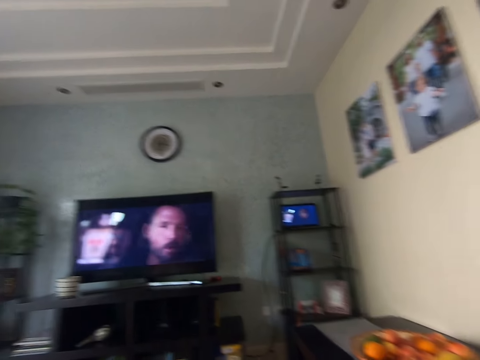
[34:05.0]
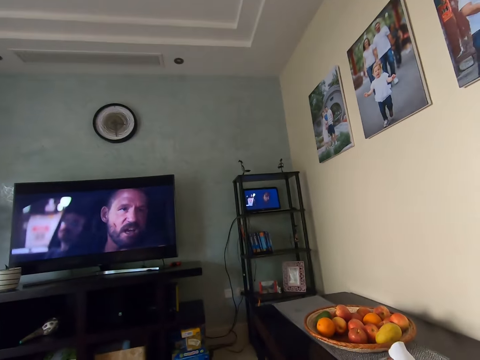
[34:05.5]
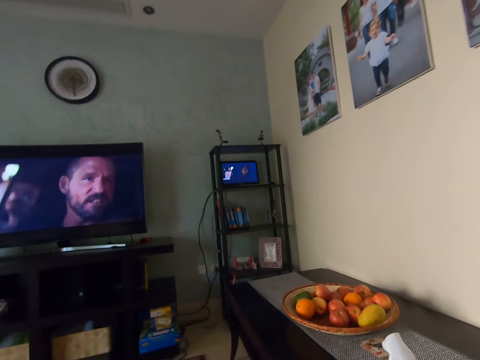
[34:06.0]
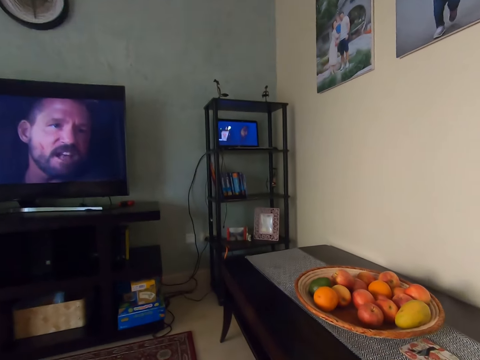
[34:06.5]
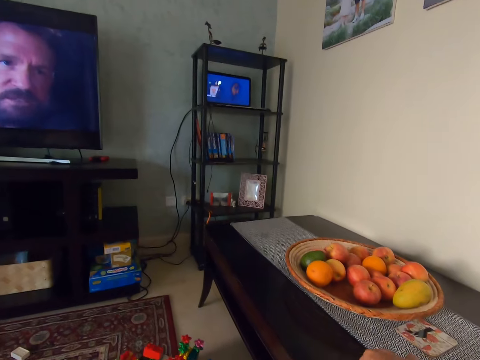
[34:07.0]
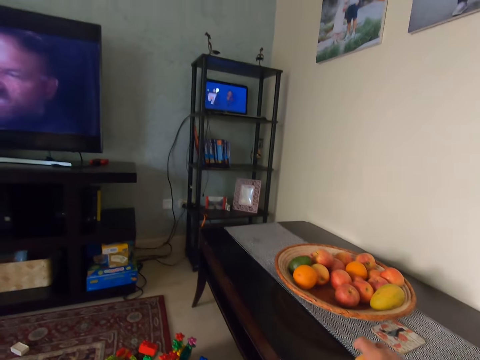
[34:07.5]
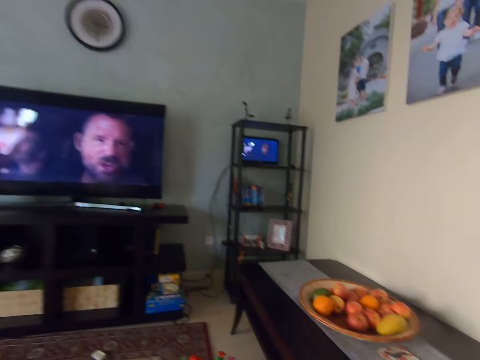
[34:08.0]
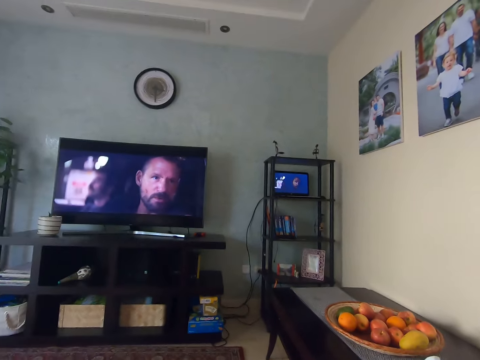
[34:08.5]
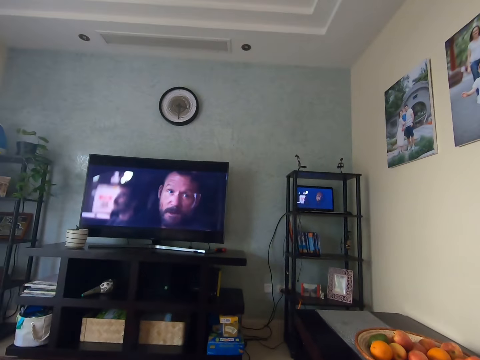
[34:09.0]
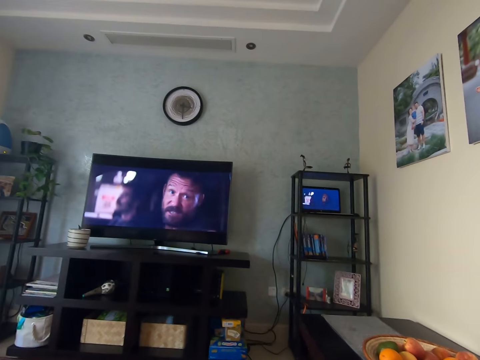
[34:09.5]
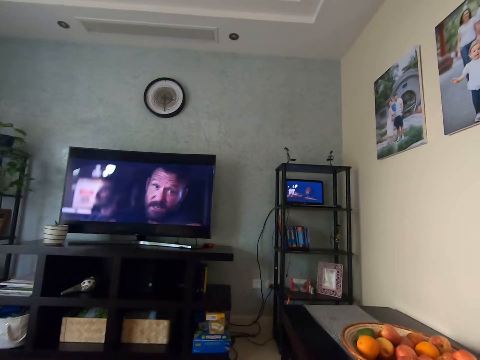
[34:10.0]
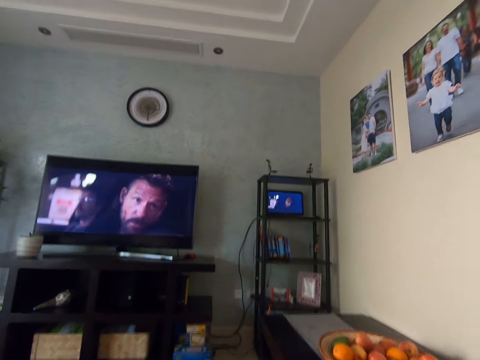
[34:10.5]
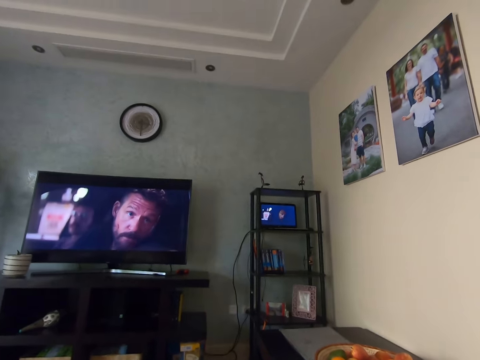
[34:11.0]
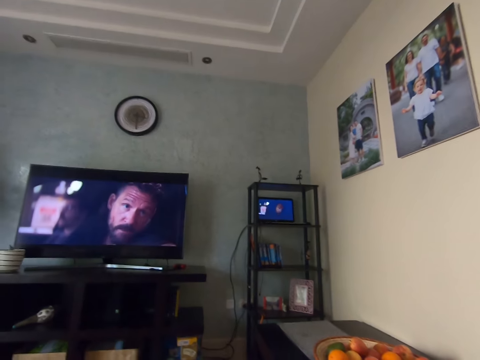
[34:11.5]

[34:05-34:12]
The camera wearer takes a fruit from the table with the right hand.

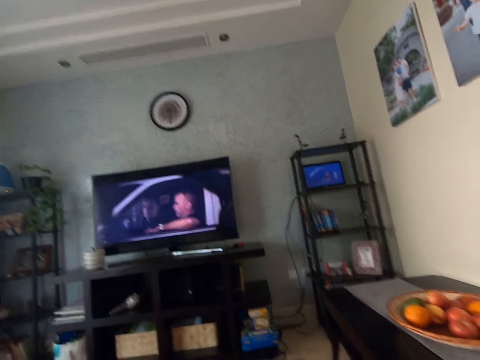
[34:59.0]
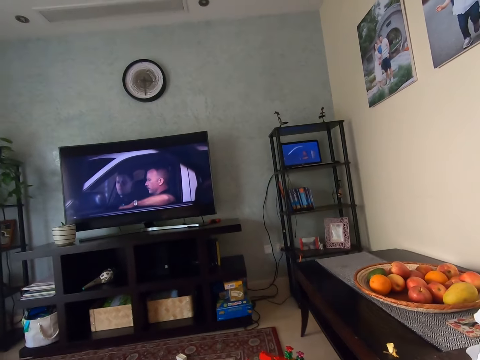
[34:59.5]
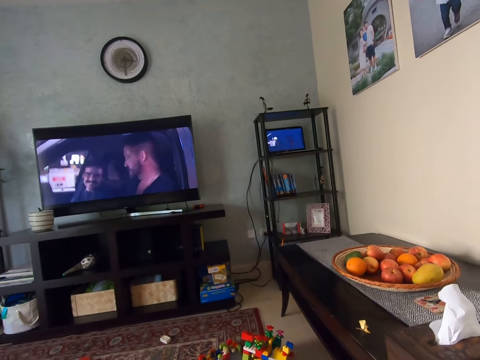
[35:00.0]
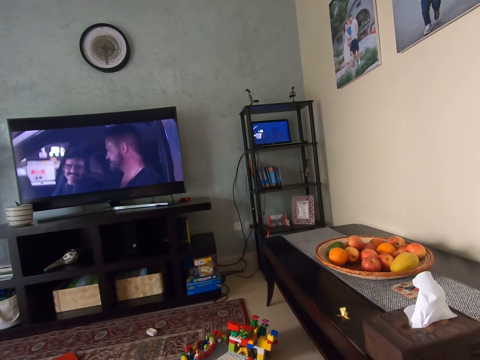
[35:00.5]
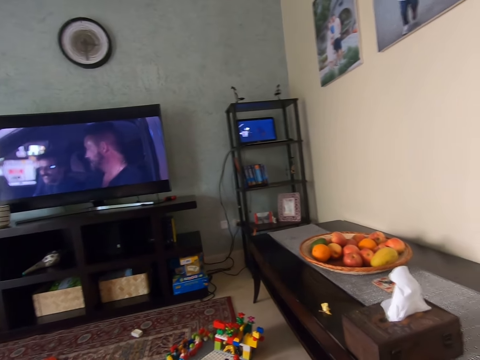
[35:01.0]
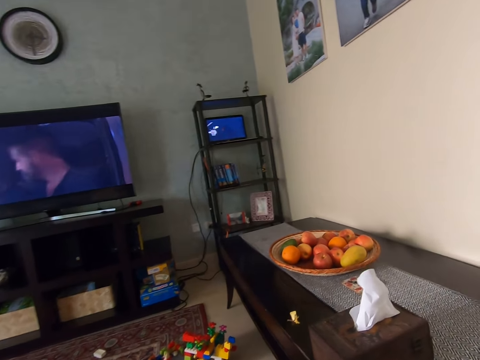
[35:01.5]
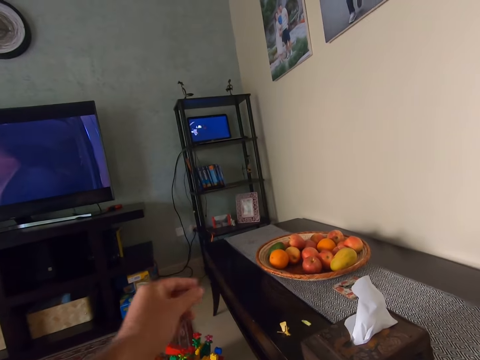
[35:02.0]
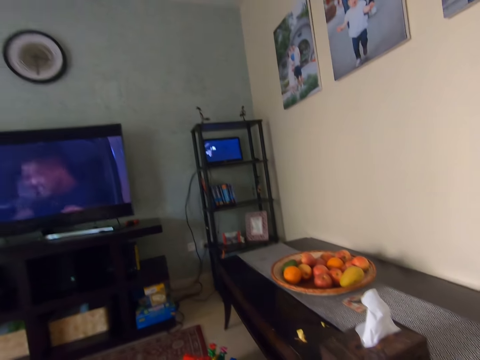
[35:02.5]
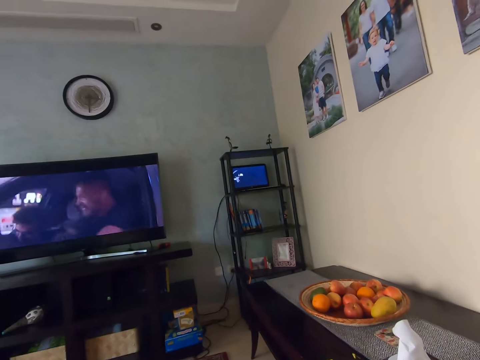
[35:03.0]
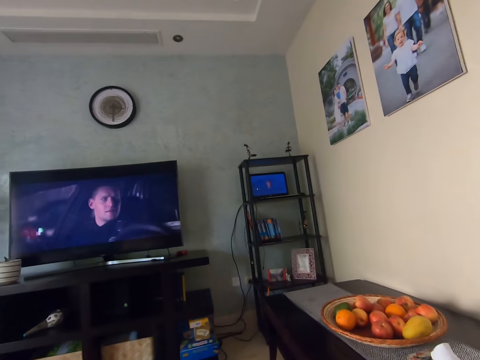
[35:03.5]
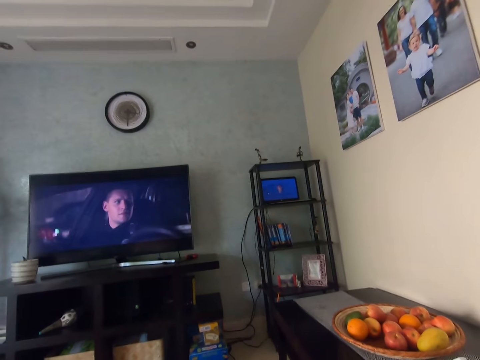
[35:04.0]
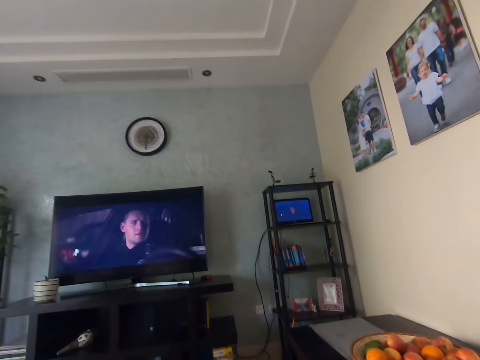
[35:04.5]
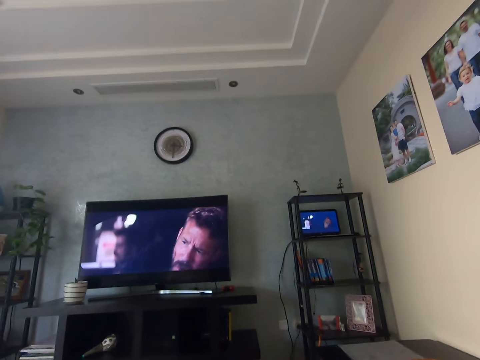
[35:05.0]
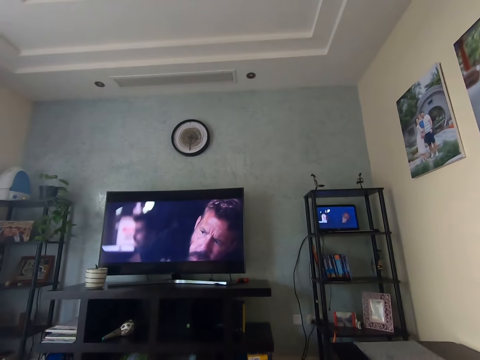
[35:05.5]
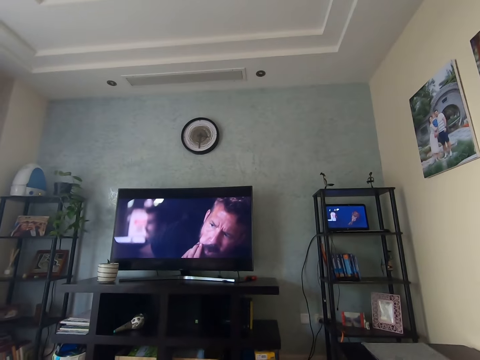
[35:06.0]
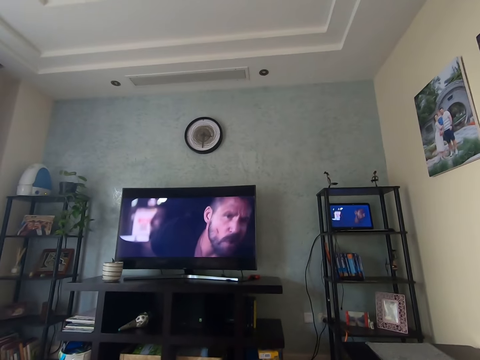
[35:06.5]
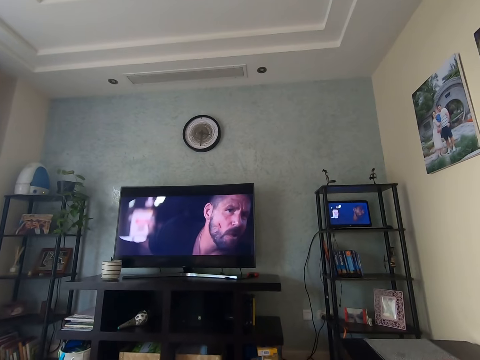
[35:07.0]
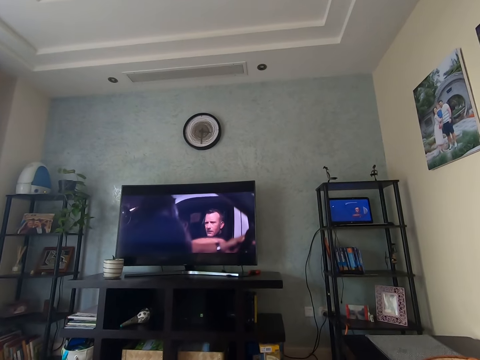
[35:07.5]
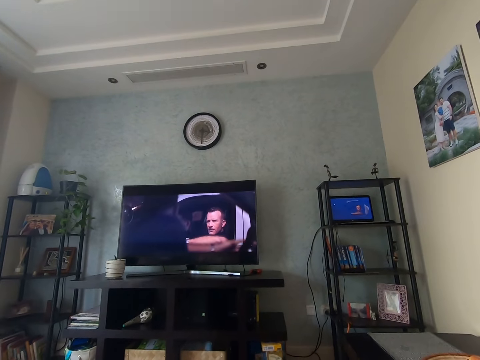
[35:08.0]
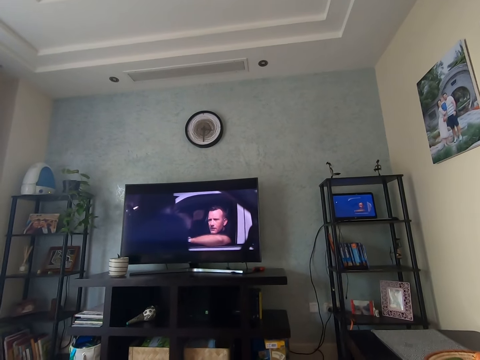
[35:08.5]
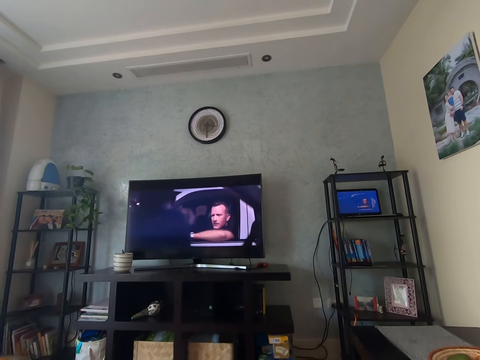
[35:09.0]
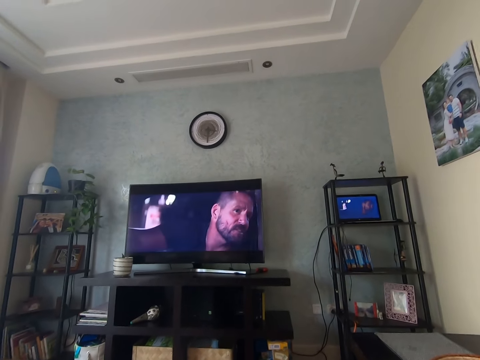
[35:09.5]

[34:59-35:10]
The camera wearer looks around the house. They drop a seed from the fruit on the table. They throw the fruit peel on the table. They watch the movie in the television.

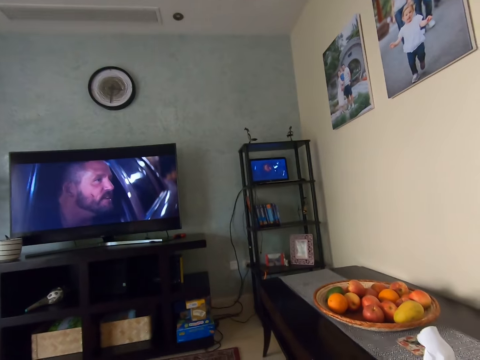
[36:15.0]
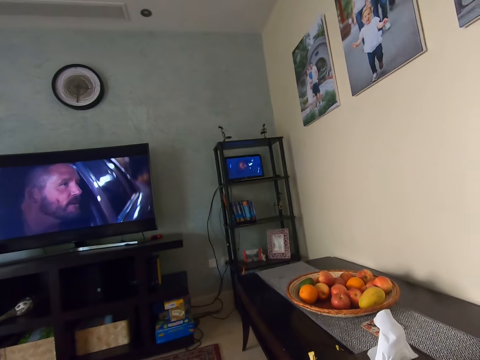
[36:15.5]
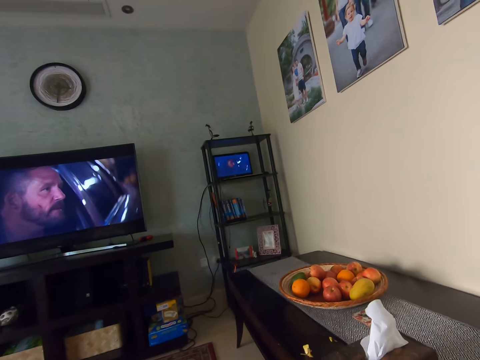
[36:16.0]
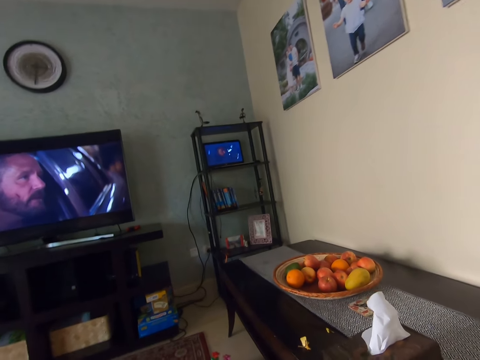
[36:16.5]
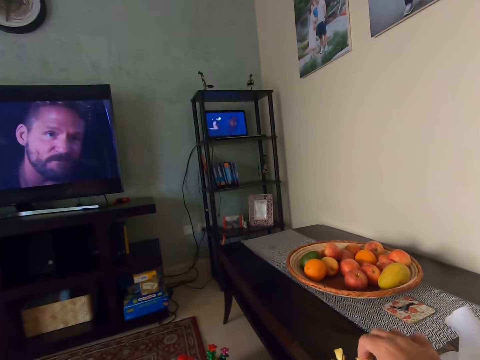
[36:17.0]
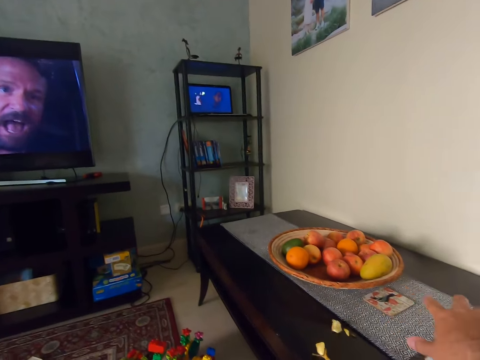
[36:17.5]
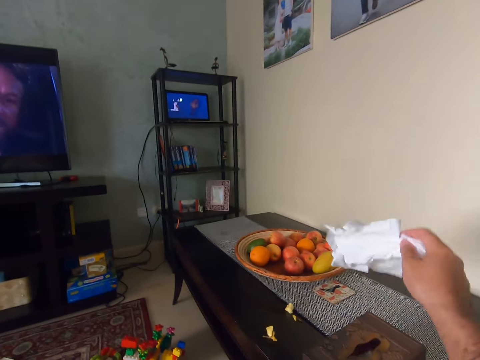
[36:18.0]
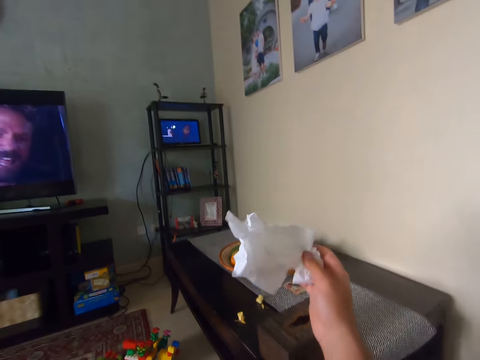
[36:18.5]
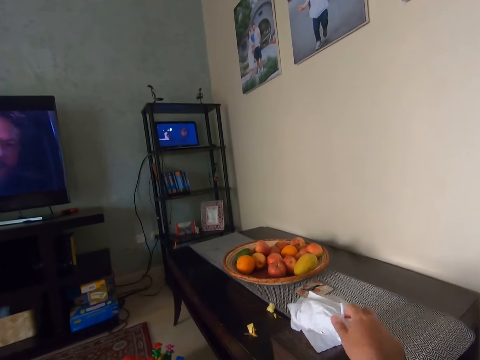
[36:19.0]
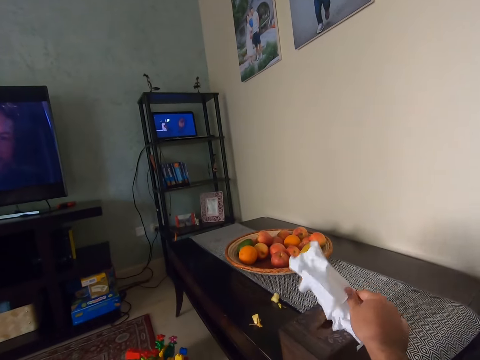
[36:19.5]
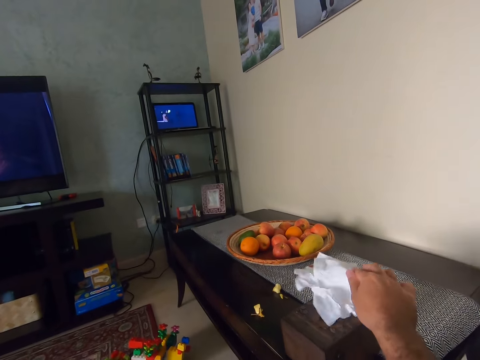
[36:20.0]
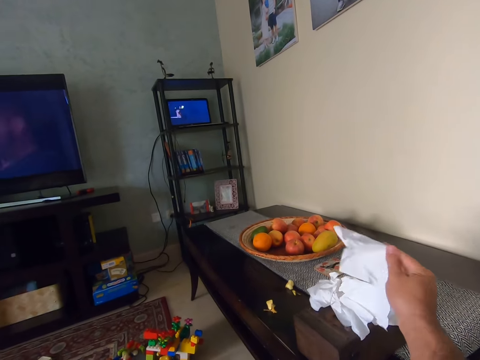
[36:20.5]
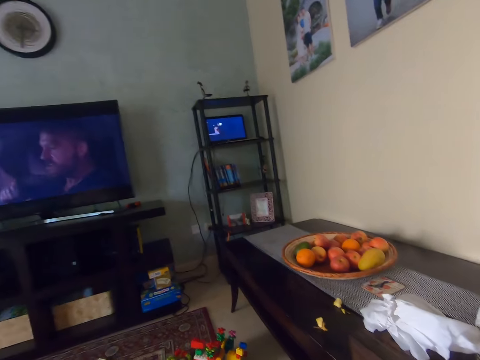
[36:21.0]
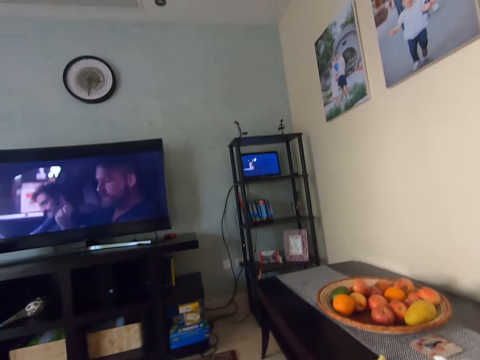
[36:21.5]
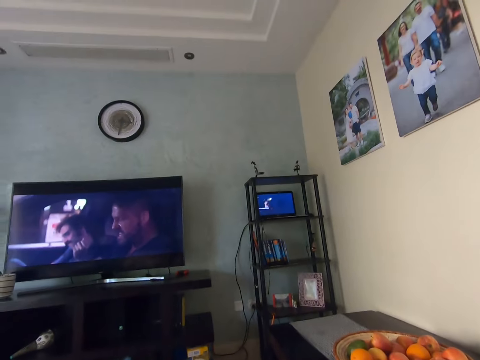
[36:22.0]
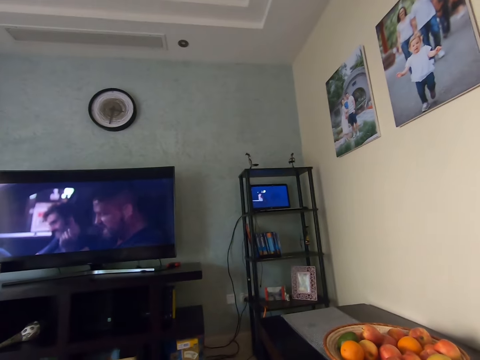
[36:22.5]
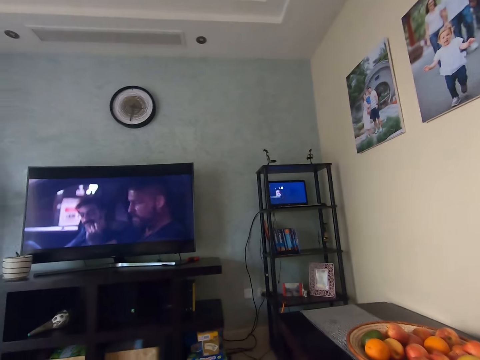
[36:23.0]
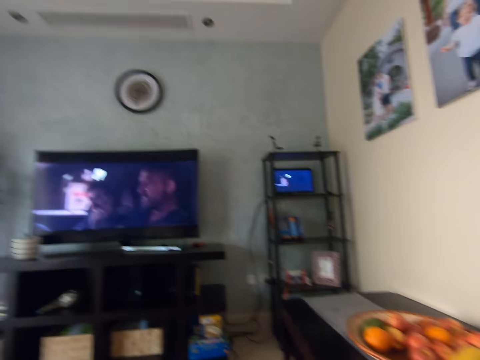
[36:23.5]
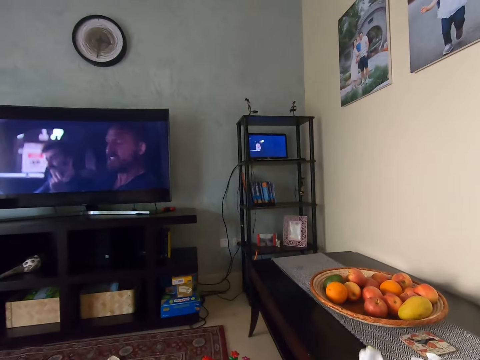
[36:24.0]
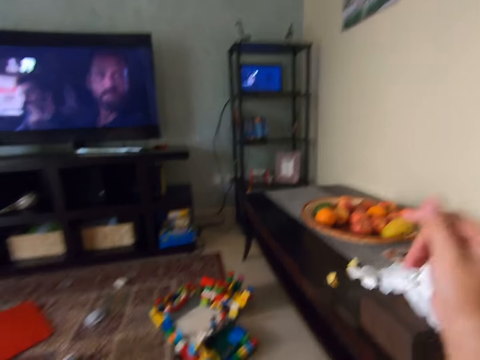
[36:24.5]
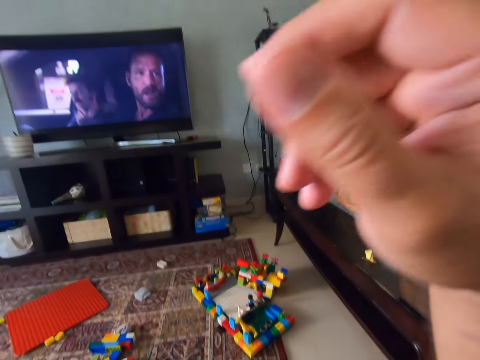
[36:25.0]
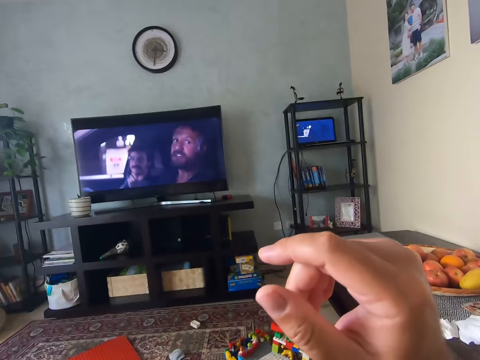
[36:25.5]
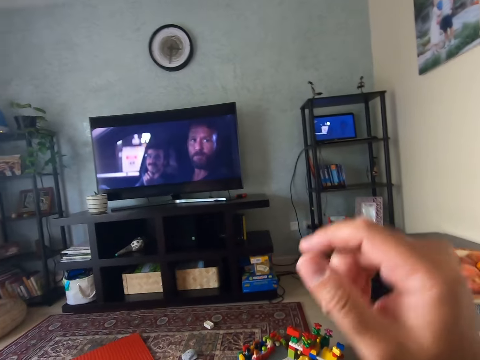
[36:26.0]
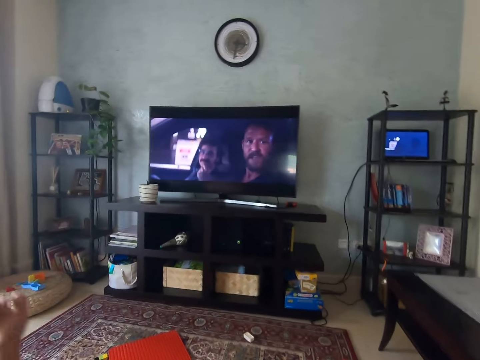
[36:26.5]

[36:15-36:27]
The camera wearer drops the remnants of the apple on a table. He picks up a piece of tissue paper on the table with his right hand. He puts down the piece of tissue paper. He wipes his hands with the tissue paper. He watches the TV. He drops the tissue paper on the table.
